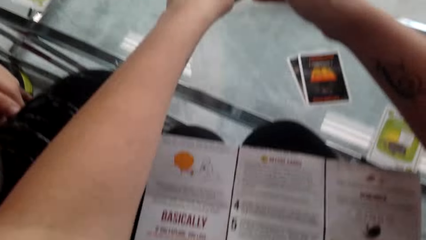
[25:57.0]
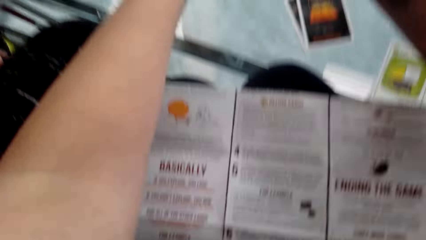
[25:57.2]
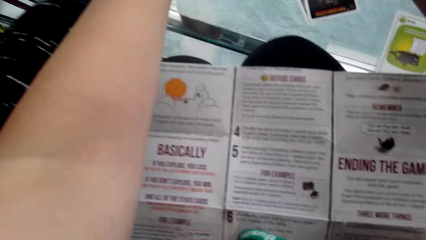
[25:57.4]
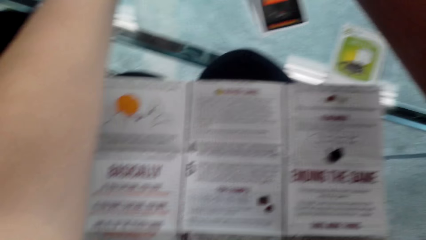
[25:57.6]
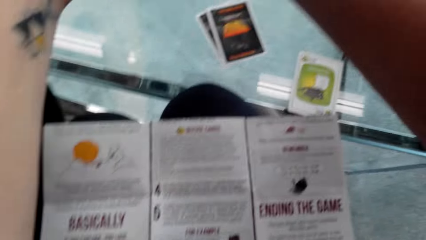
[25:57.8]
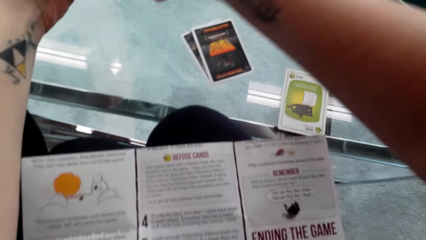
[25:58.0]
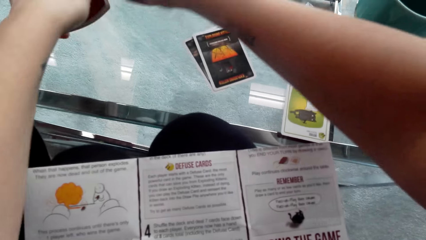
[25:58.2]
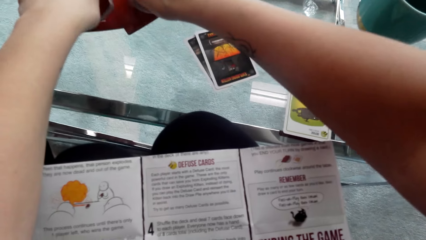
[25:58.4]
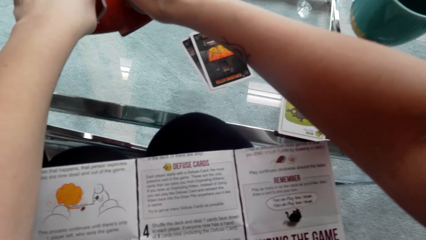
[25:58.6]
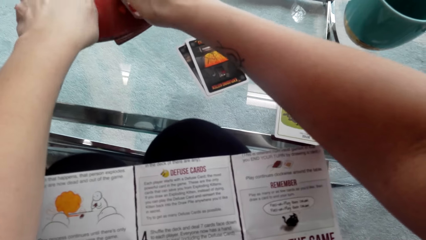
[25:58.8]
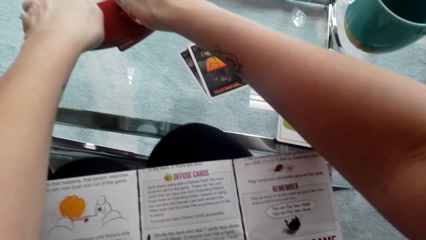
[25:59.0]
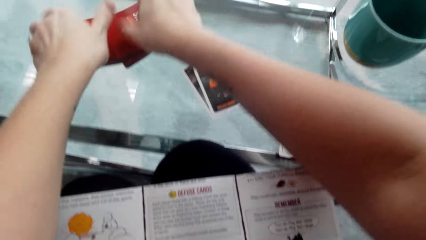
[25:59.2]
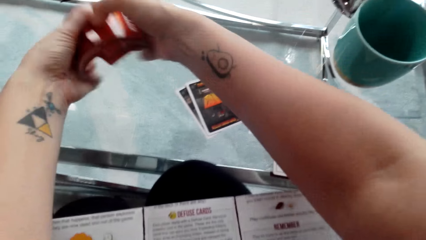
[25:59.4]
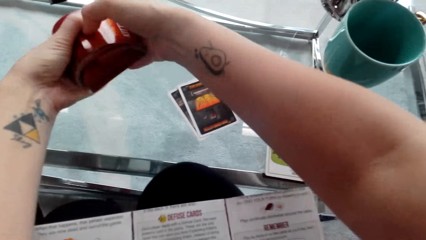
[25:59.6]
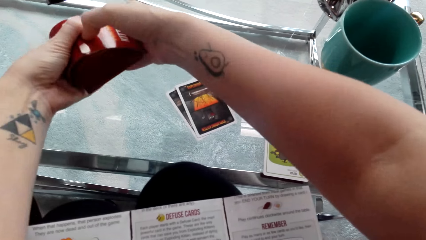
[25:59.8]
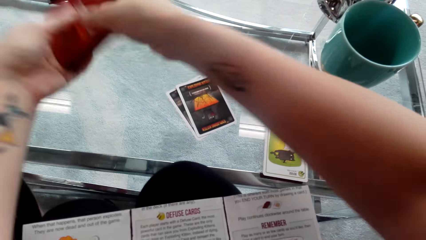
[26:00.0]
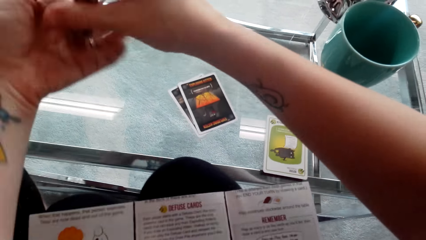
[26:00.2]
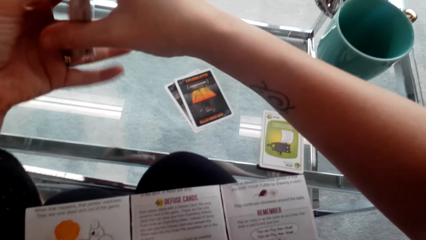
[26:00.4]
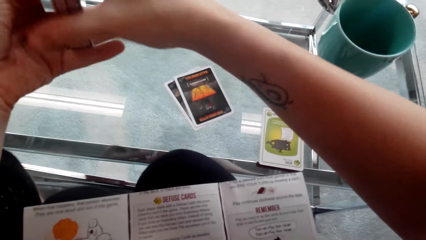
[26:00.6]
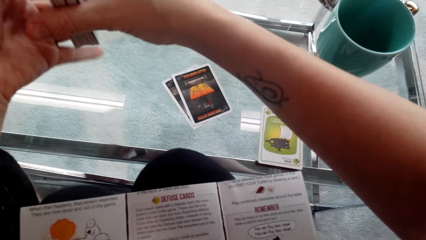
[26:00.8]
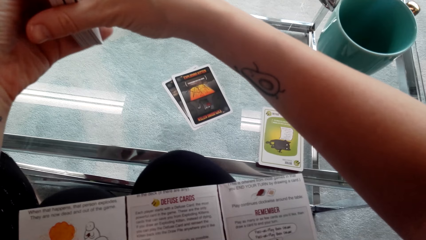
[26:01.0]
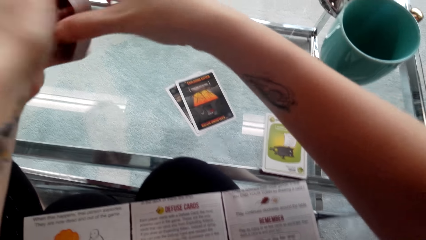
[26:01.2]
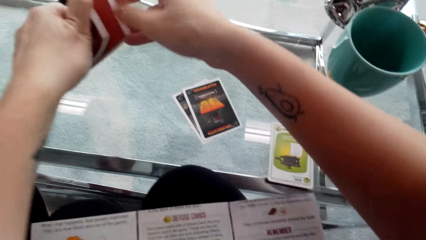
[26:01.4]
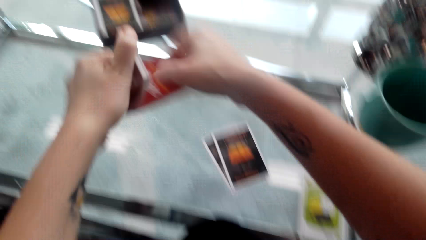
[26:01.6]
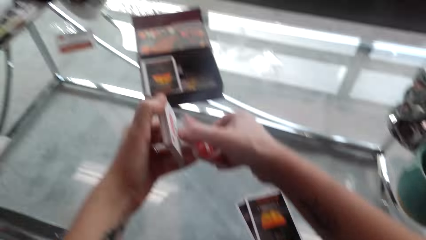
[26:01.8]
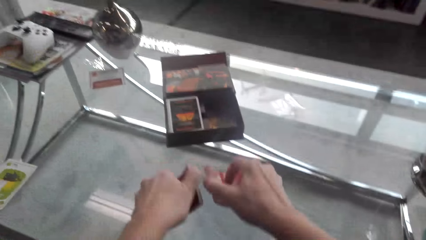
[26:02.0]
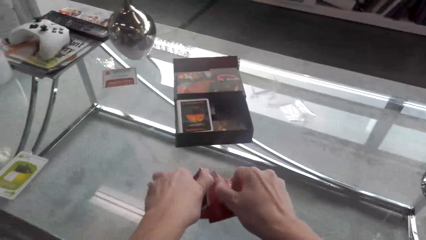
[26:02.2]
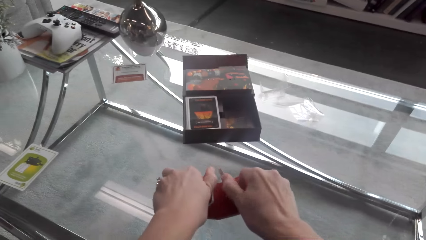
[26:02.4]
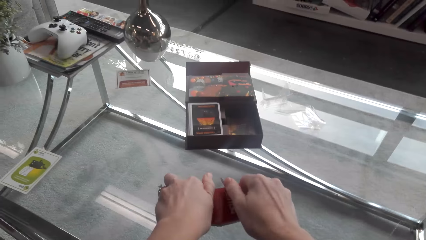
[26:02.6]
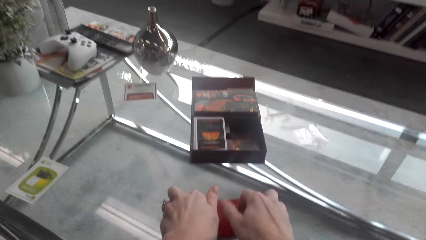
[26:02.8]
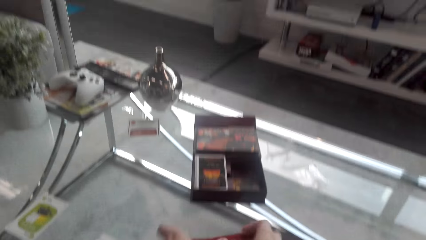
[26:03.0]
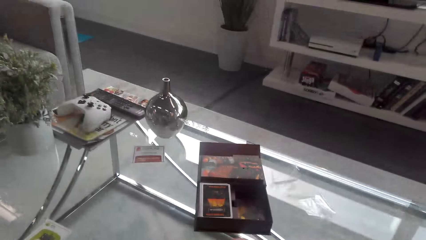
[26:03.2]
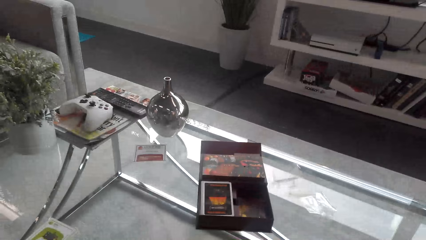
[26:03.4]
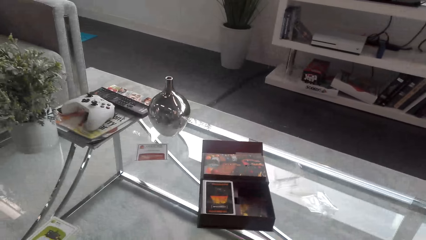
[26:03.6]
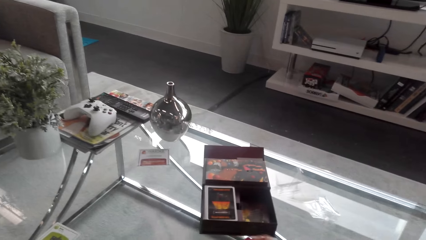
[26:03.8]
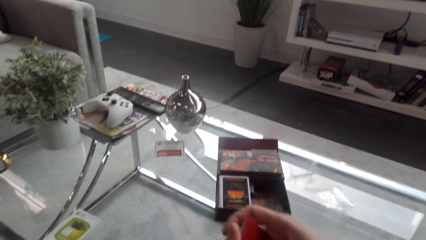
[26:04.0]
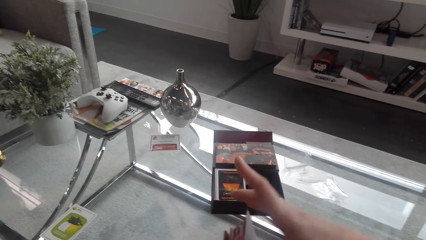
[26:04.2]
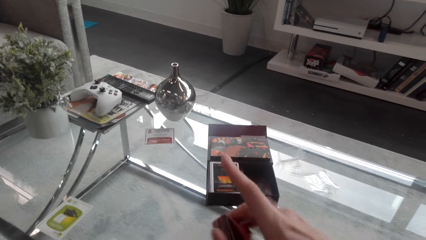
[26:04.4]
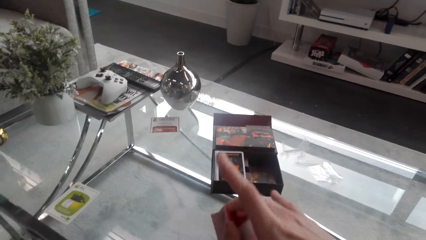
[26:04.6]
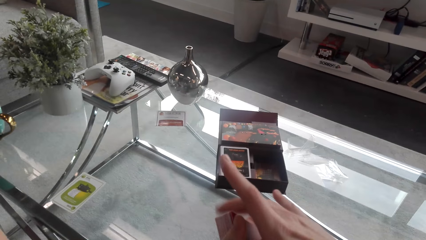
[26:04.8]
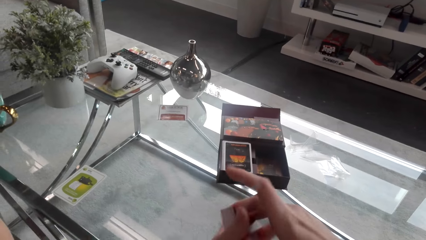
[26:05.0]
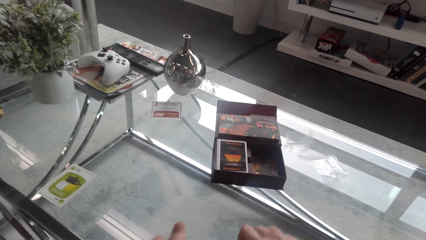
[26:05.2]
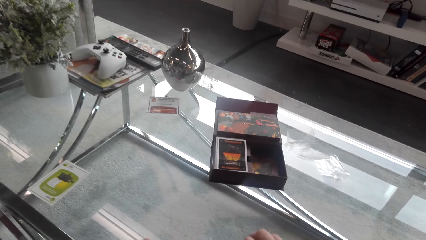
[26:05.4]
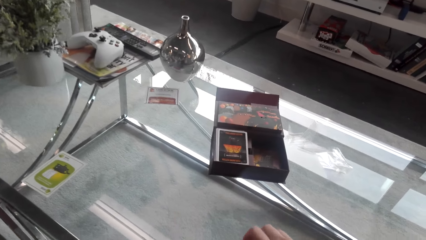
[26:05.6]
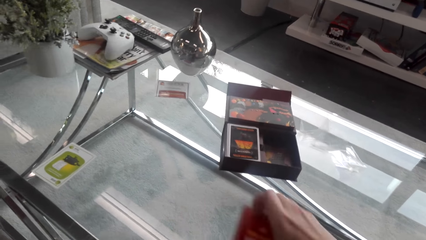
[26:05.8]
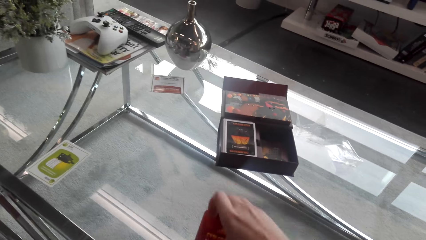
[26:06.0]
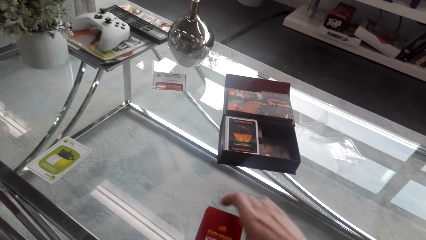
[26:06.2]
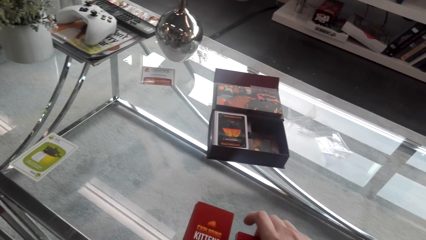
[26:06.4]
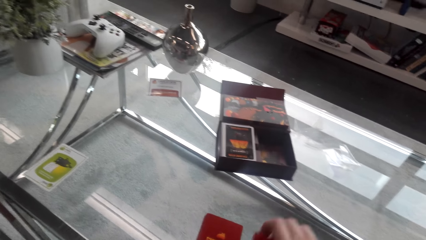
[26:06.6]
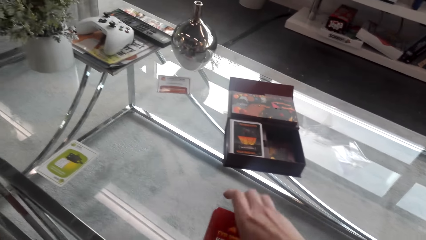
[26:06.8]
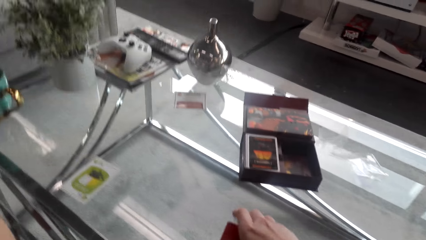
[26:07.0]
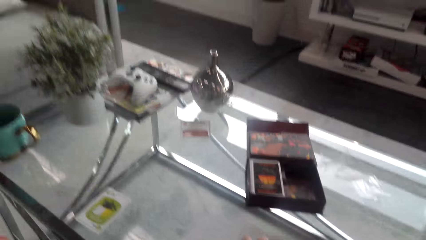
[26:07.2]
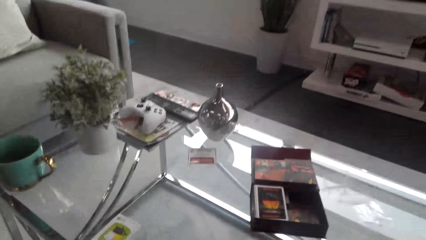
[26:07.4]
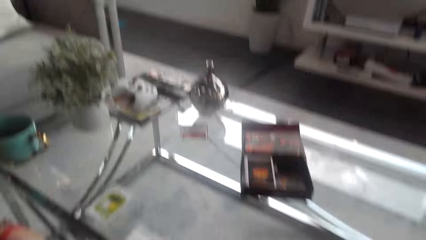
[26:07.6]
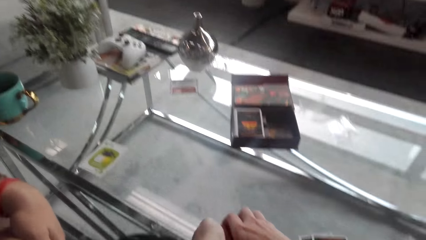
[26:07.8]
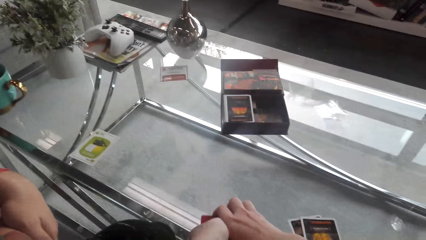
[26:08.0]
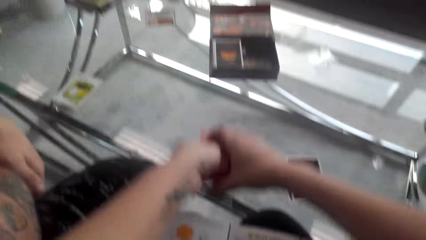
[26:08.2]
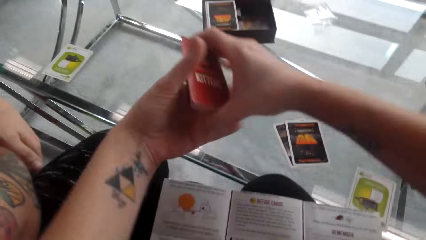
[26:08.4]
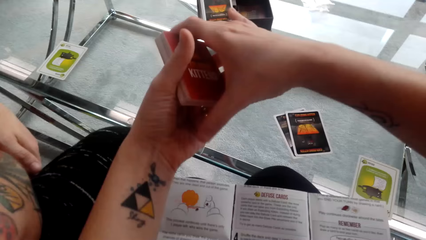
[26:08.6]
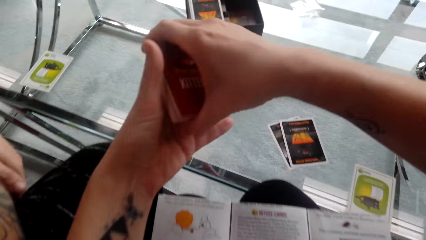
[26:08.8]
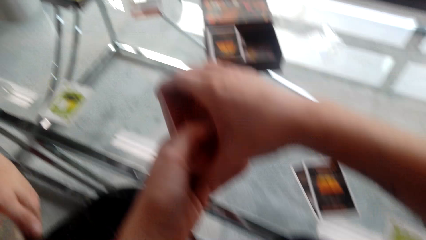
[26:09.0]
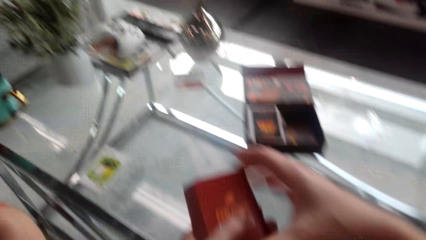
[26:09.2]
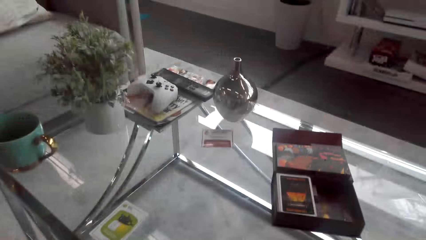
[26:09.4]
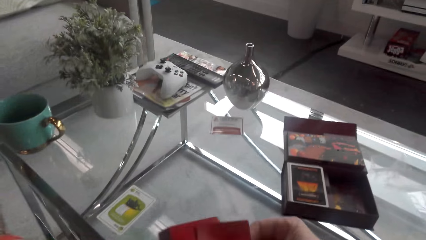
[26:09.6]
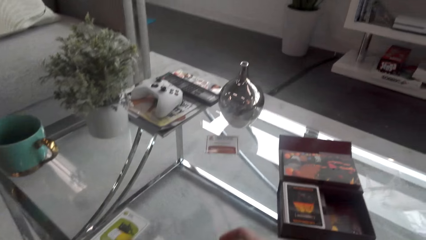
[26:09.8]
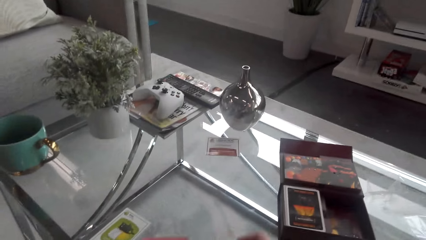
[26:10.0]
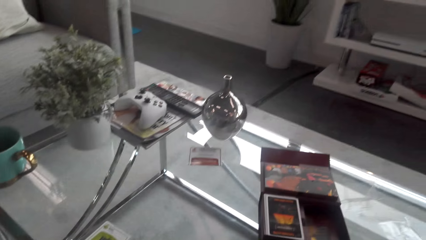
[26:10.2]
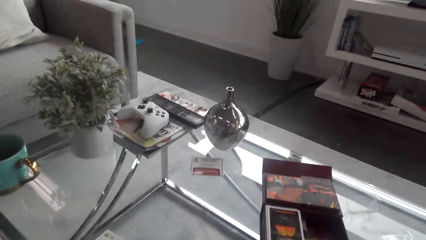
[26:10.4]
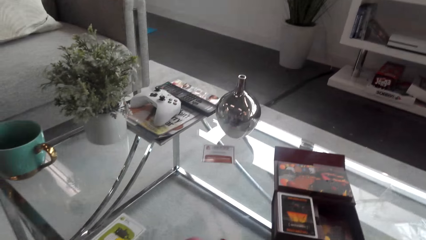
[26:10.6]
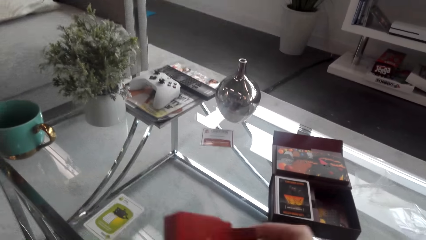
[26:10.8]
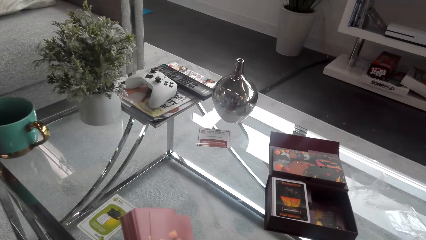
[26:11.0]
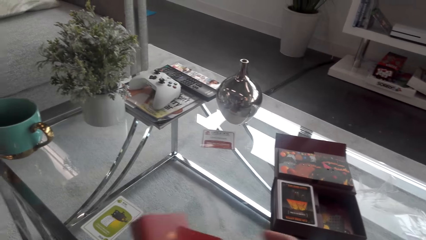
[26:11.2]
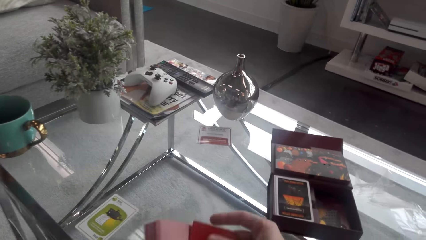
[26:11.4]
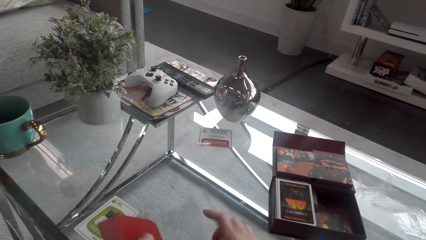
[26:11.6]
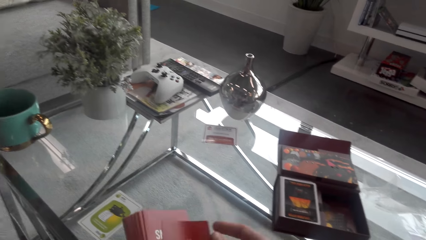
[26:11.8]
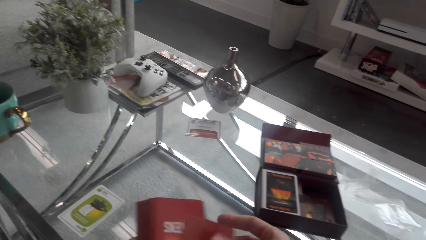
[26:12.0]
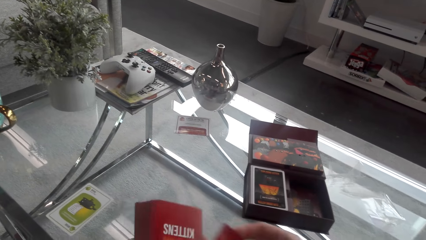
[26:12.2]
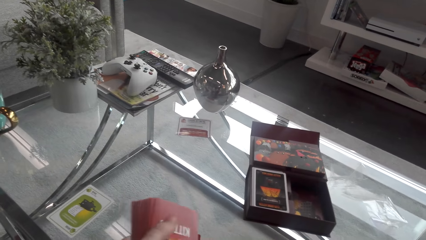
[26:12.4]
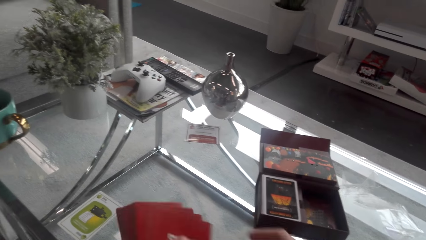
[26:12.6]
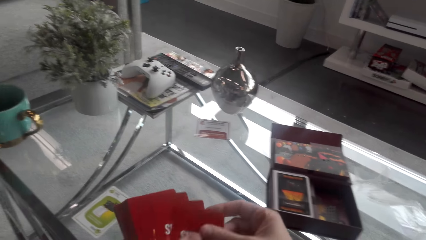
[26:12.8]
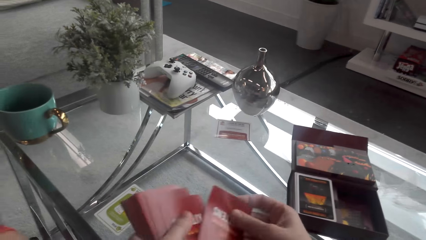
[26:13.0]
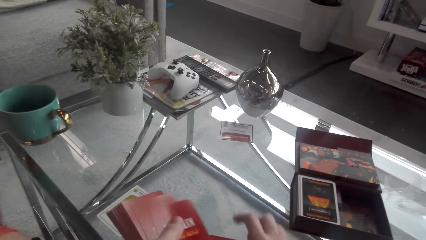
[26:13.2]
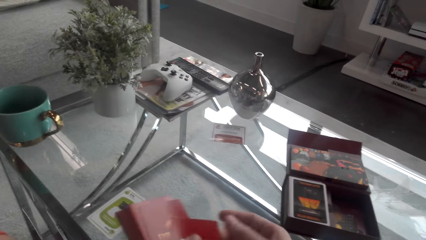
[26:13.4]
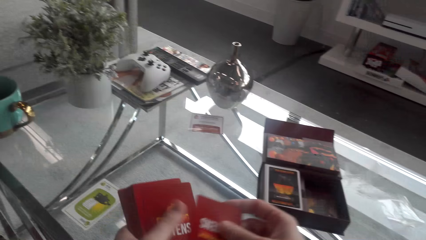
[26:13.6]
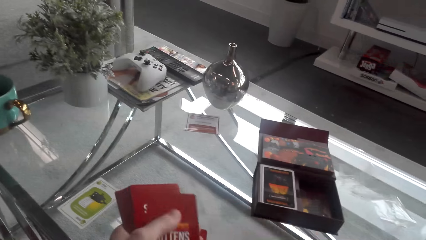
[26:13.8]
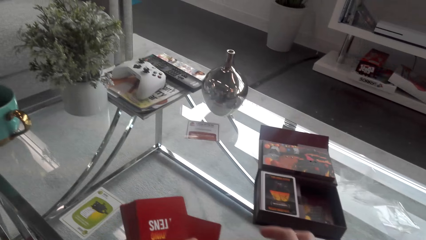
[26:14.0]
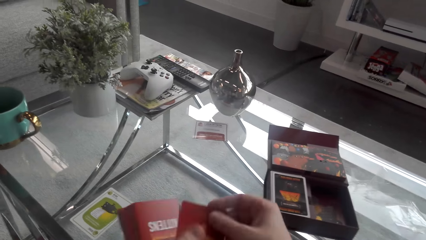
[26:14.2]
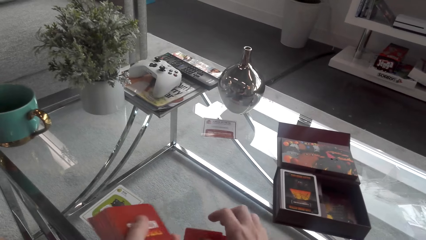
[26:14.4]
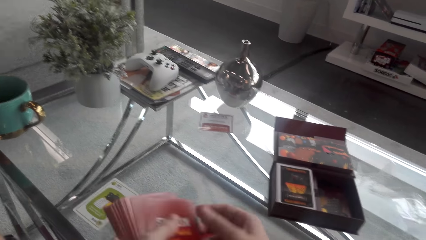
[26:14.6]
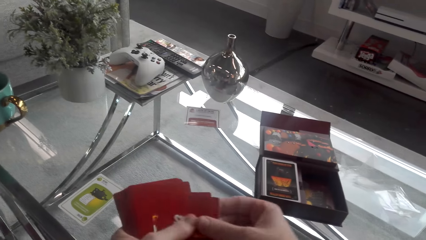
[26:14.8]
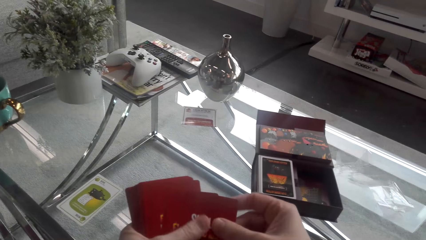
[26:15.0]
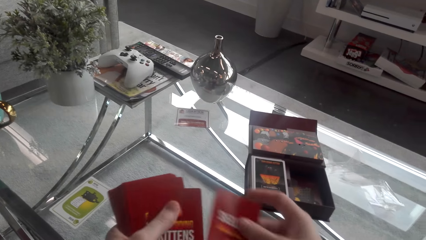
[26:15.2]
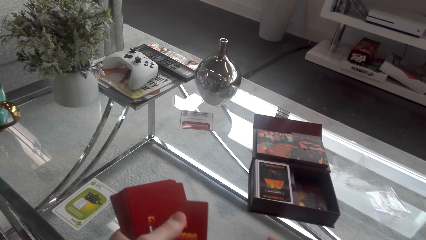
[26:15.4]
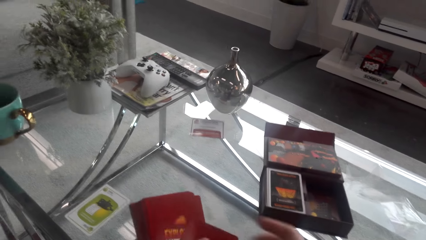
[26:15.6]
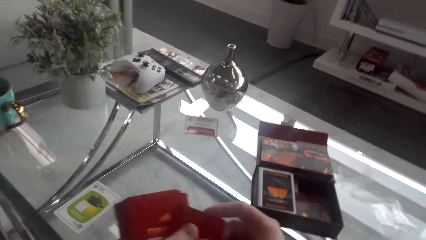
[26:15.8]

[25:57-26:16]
The camera wearer plays the exploding kitten games. They place cards on the table. They put cards on the table. They count the exploding kitten cards.
